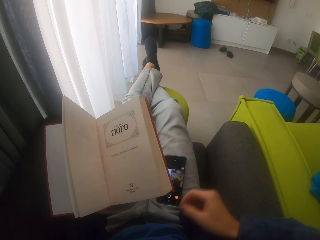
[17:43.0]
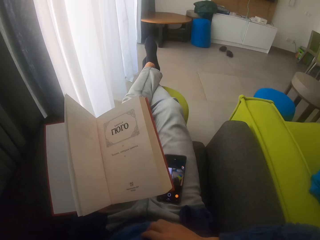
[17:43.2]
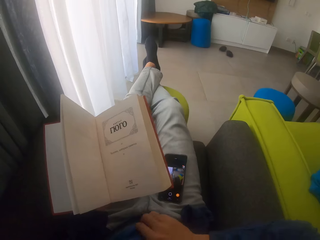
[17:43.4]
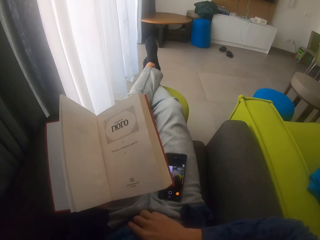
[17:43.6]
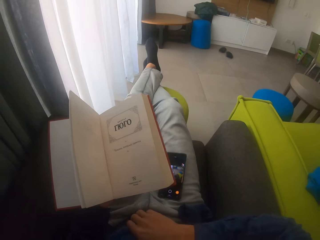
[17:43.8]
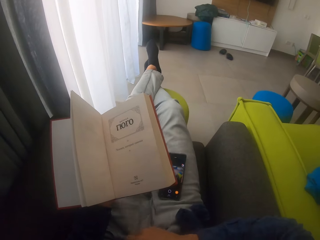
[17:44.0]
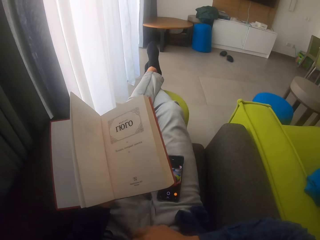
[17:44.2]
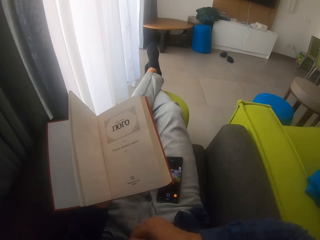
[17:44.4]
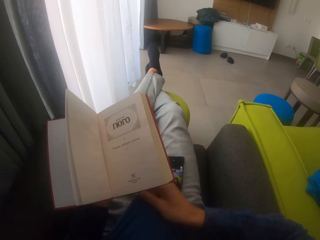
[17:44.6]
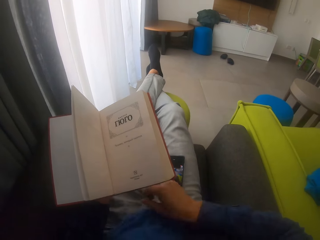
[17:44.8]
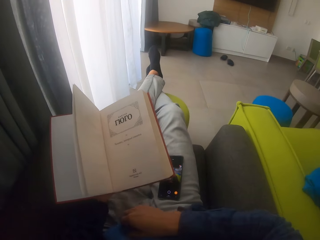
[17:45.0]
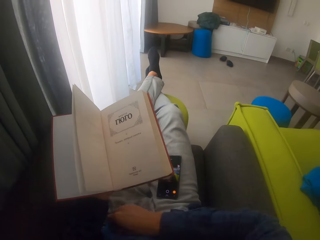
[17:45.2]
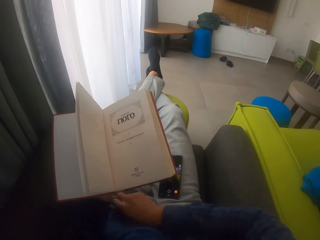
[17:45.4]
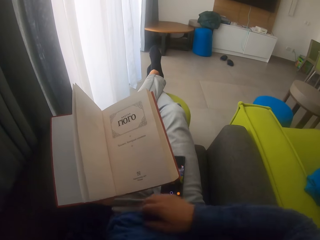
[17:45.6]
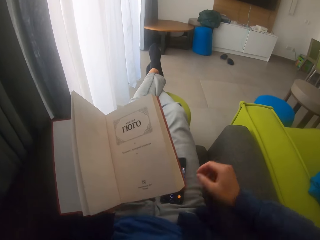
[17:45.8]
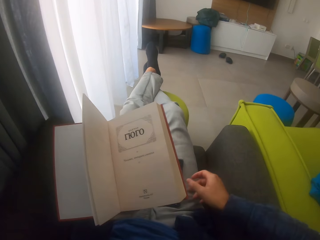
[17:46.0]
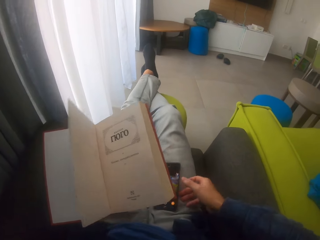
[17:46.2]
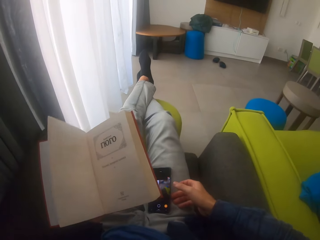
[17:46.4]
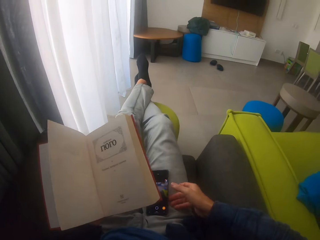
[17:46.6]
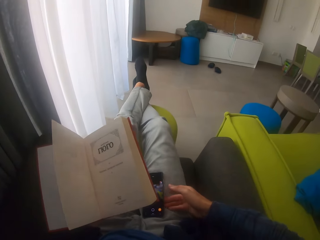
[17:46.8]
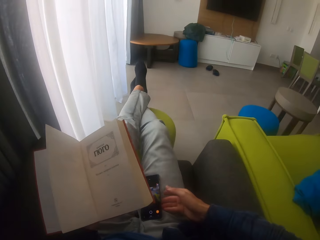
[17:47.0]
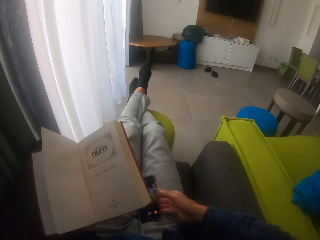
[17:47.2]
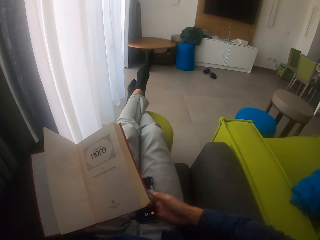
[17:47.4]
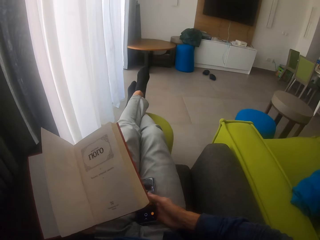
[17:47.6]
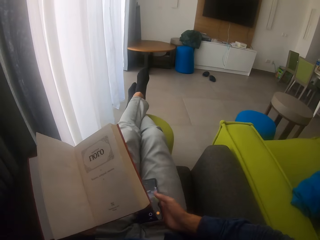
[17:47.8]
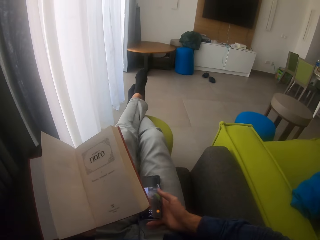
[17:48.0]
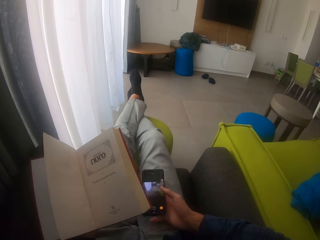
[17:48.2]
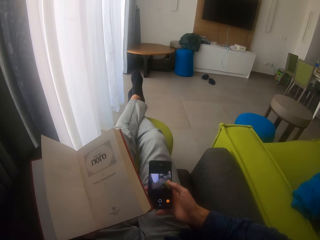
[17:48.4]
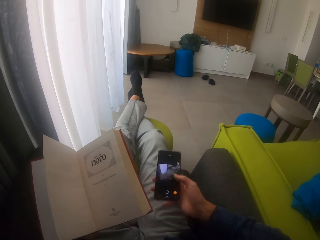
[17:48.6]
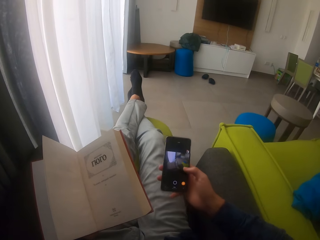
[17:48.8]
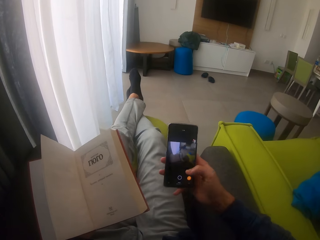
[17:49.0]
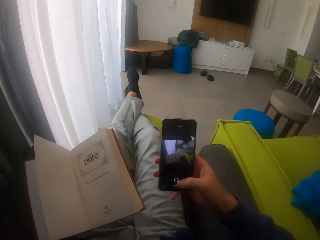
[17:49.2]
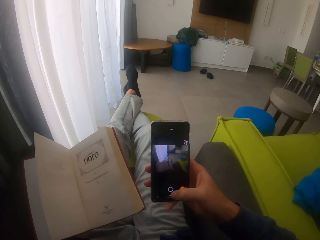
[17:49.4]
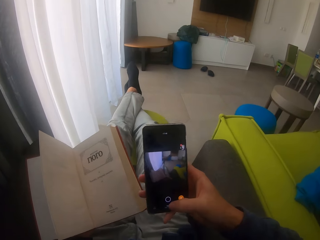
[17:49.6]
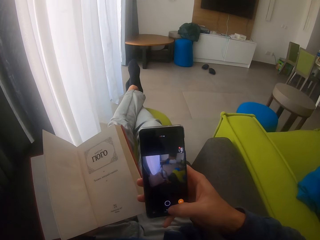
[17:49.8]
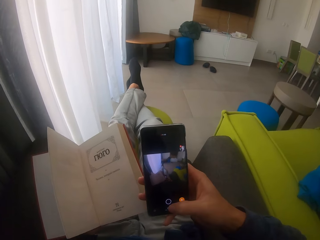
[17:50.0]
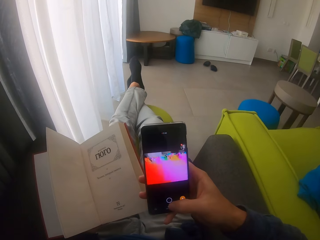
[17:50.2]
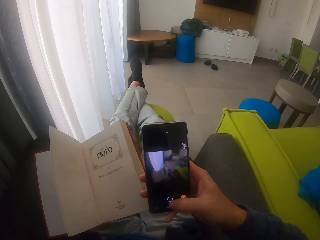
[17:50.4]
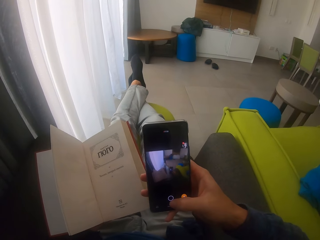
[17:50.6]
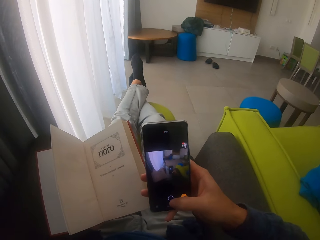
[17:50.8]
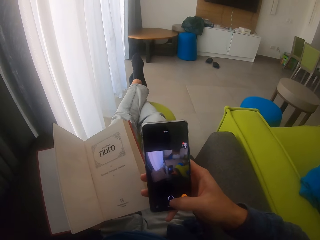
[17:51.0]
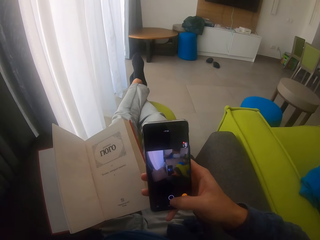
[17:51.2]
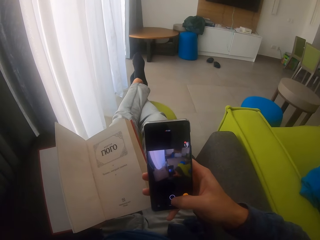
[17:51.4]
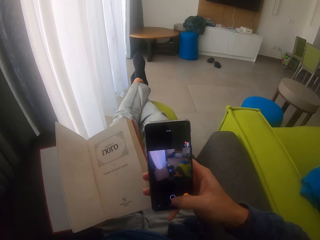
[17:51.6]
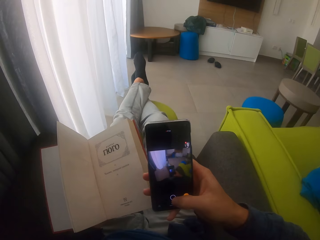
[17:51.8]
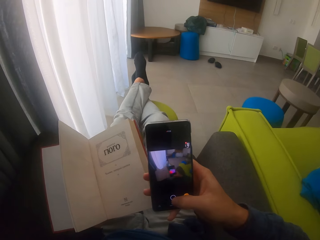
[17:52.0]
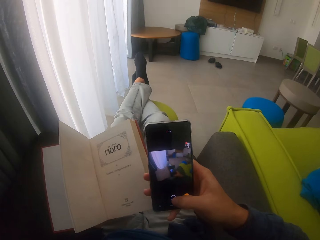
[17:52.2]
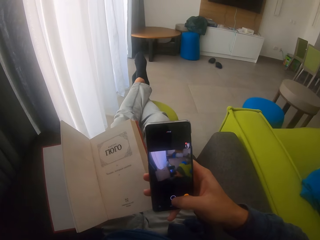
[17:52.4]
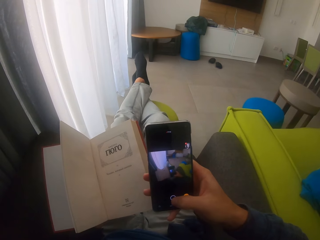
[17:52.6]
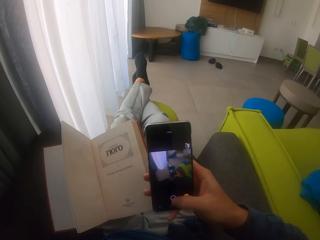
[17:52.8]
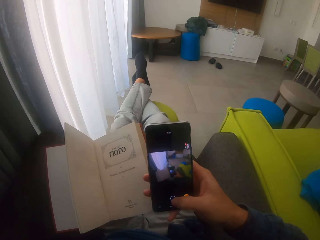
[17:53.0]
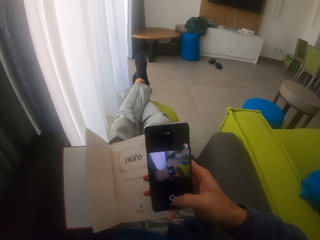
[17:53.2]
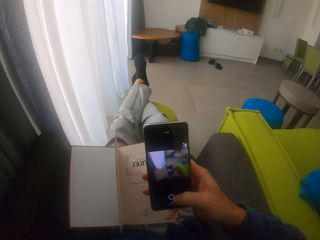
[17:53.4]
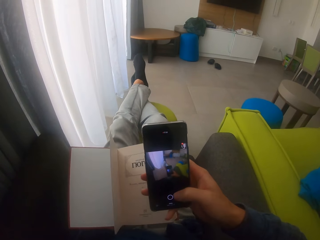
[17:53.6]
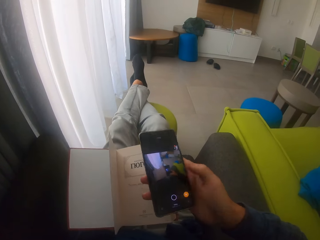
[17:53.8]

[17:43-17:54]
The camera wearer touches the phone. They pick up the phone. They scroll the phone. They take a picture of the book.

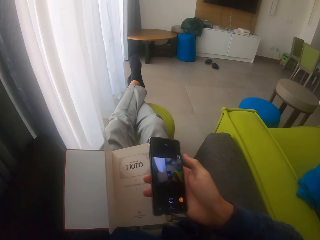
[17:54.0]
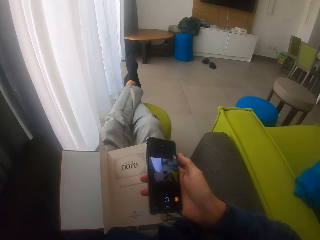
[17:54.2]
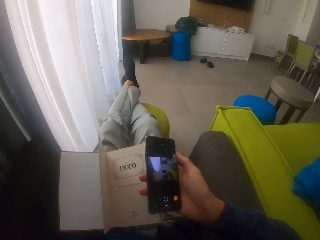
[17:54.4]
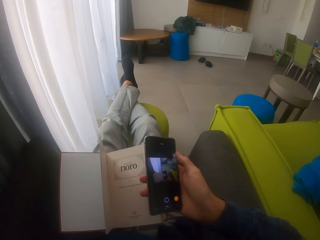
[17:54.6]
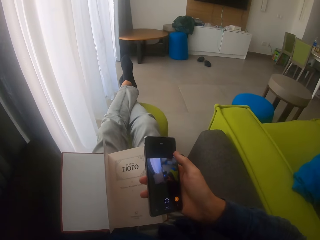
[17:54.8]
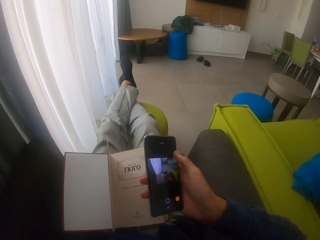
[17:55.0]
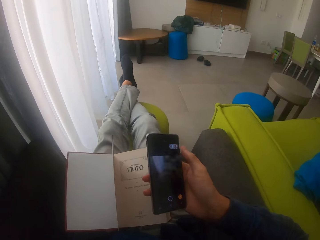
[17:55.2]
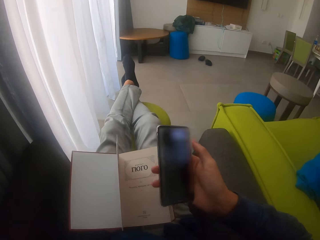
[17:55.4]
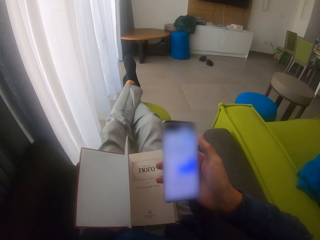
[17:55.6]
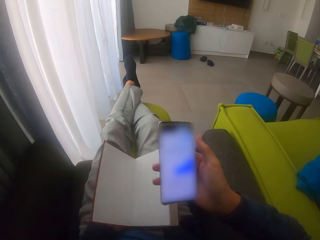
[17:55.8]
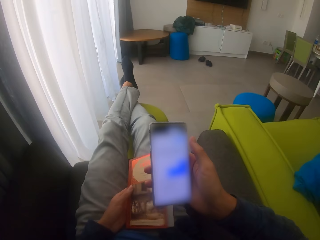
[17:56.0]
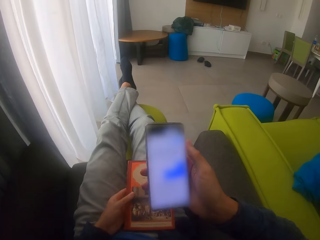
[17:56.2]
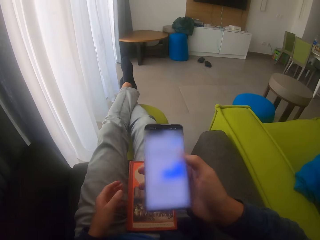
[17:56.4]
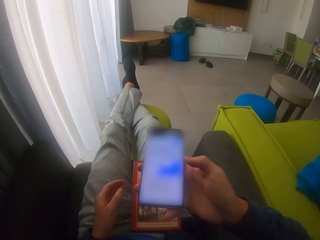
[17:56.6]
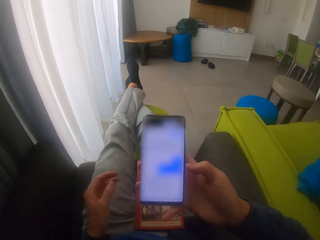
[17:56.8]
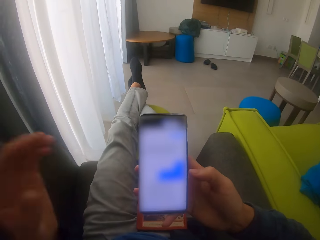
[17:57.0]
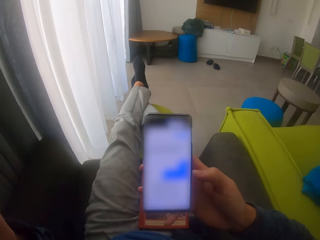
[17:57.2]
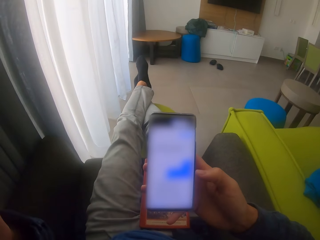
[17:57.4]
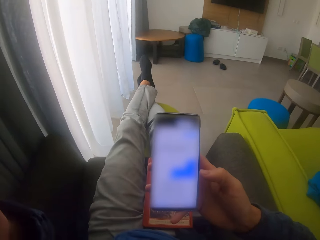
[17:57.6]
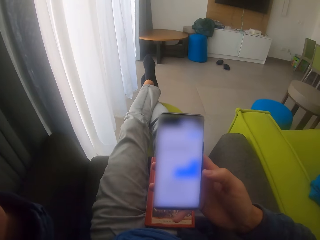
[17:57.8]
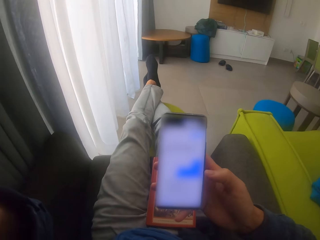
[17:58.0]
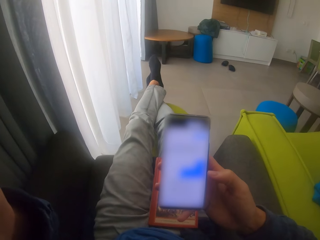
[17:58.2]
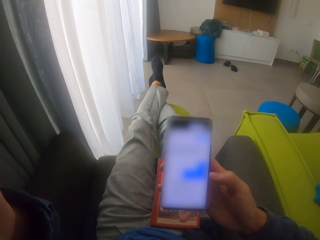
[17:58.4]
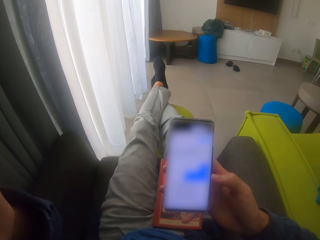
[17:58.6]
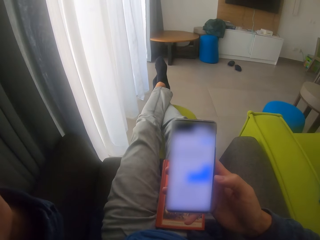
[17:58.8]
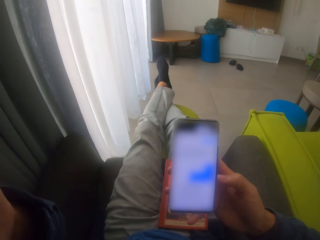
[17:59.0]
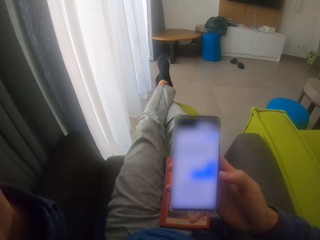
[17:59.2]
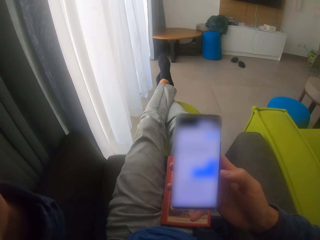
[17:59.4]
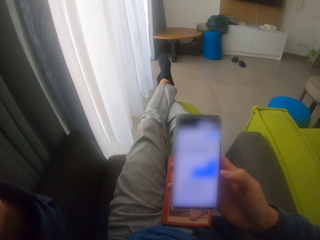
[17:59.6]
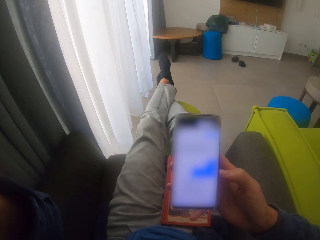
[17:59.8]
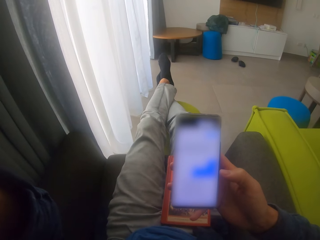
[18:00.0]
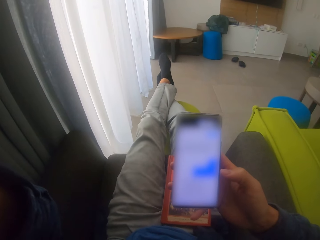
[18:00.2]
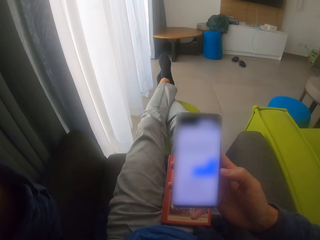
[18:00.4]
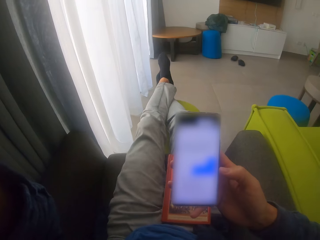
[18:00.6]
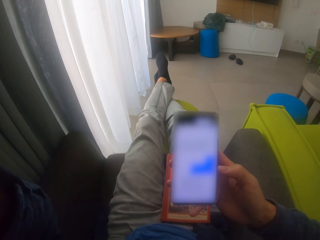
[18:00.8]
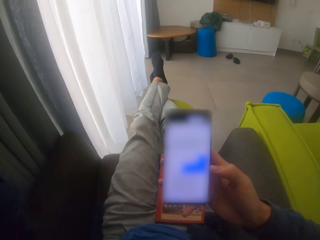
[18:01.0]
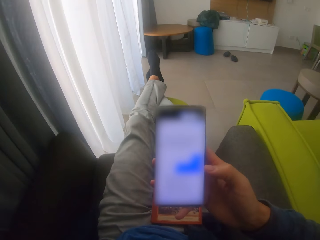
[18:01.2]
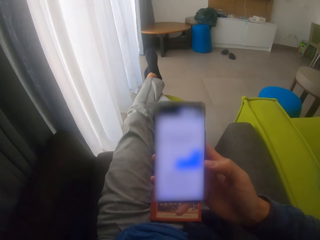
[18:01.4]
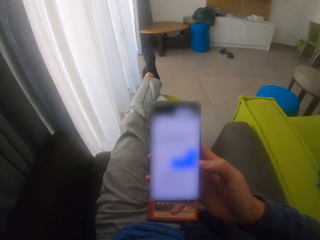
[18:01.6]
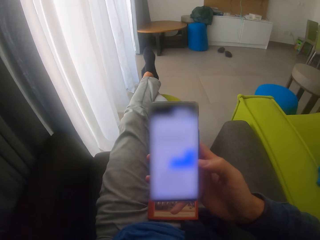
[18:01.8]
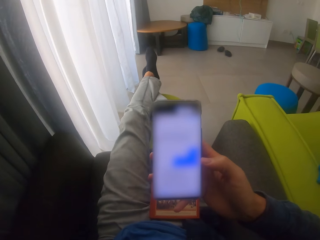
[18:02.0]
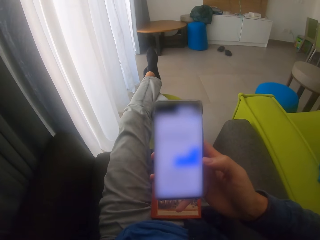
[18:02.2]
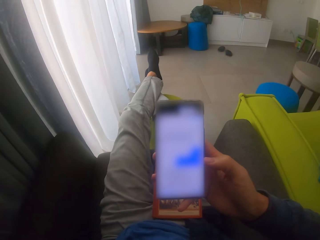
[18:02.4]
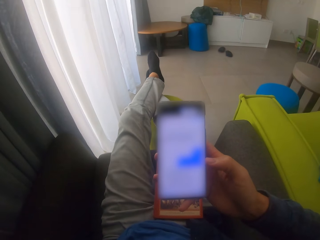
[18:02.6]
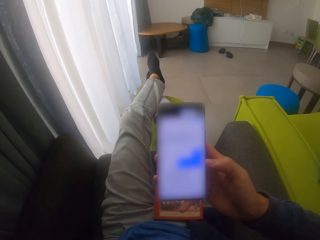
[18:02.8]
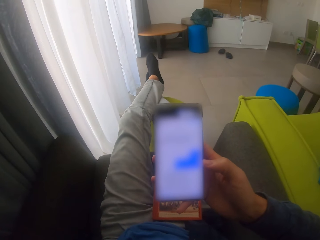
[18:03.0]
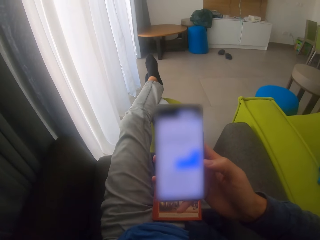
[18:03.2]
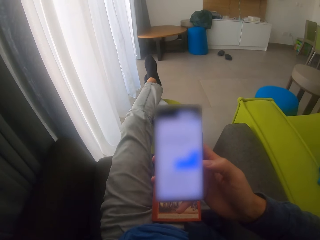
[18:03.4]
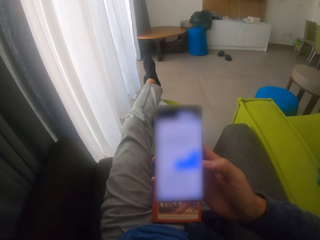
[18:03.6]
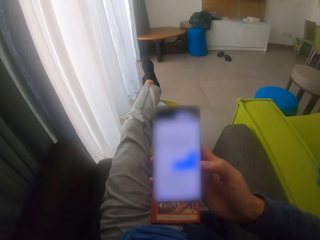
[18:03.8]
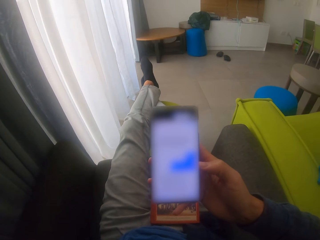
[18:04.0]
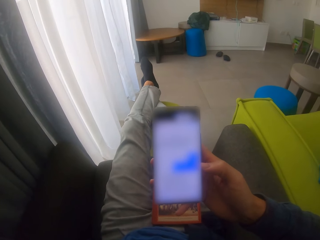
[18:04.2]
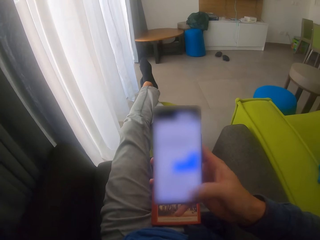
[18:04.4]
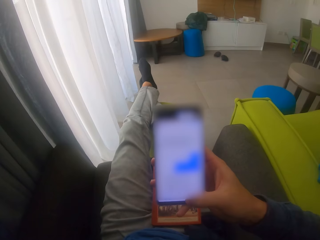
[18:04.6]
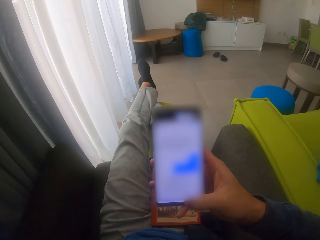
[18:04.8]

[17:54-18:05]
The camera wearer operates the phone. They close the book. They adjust the camera.
